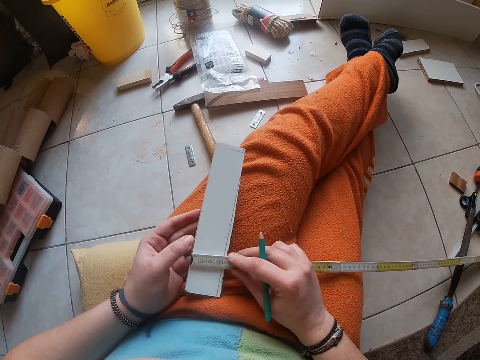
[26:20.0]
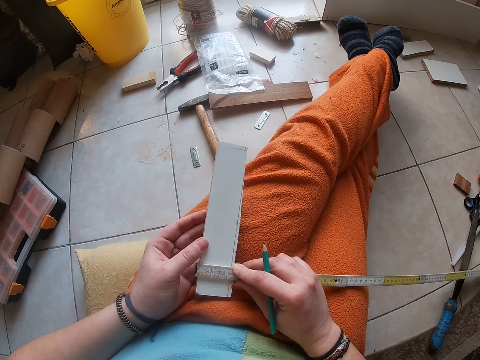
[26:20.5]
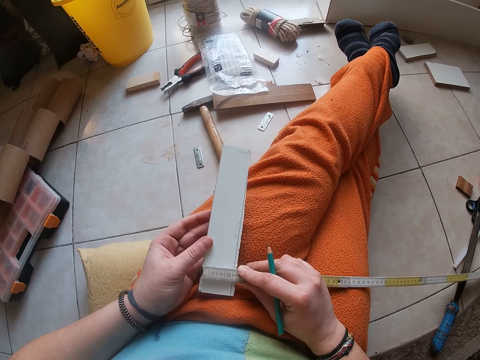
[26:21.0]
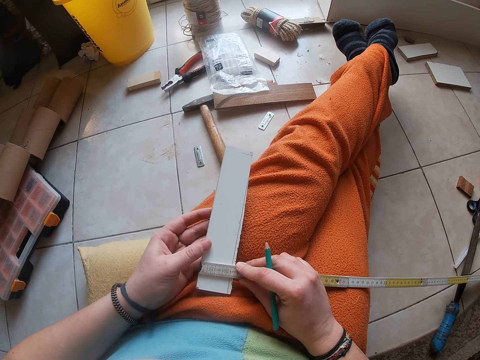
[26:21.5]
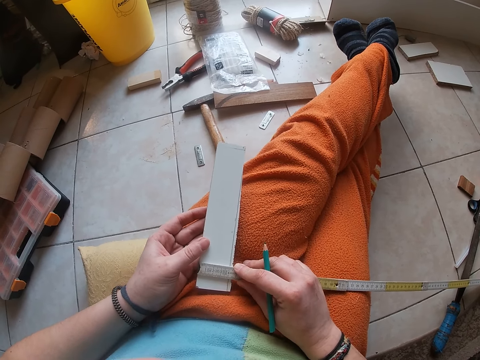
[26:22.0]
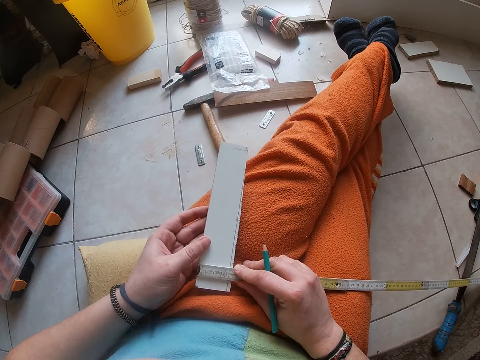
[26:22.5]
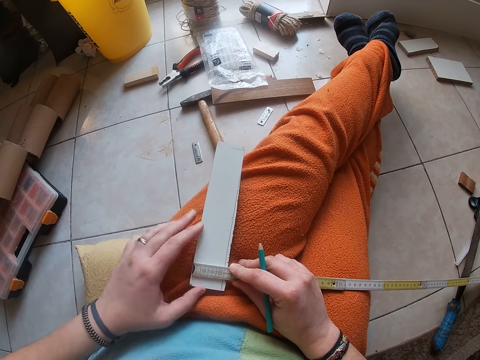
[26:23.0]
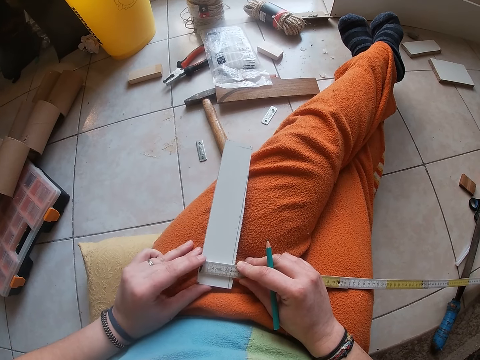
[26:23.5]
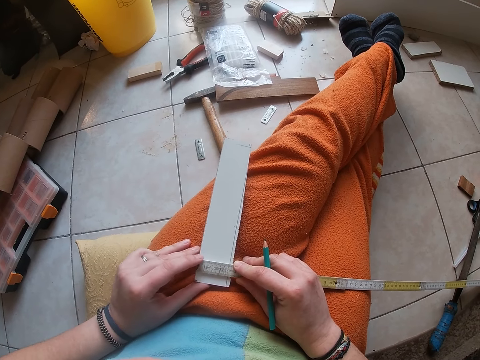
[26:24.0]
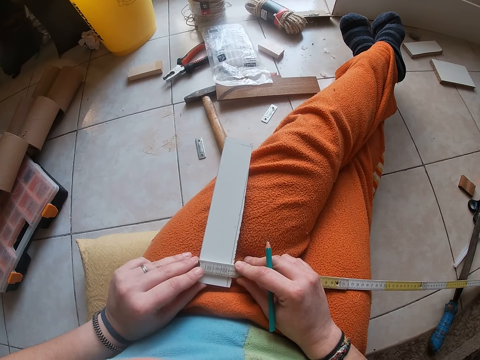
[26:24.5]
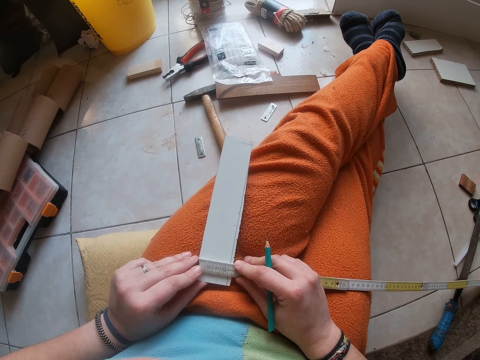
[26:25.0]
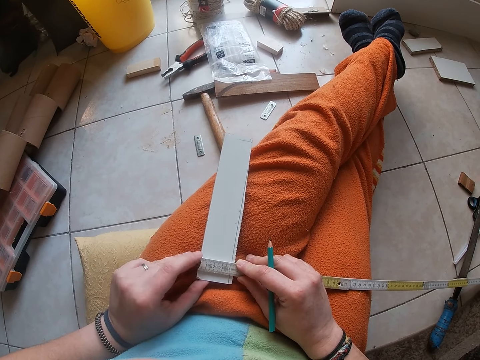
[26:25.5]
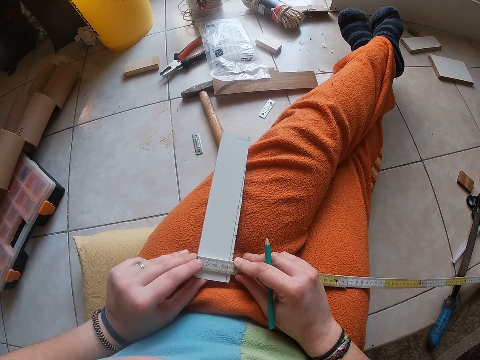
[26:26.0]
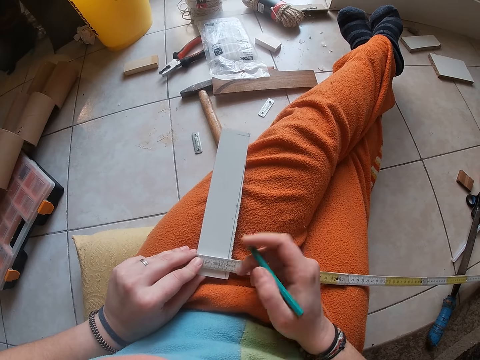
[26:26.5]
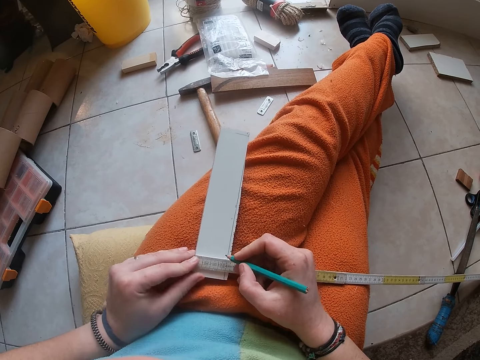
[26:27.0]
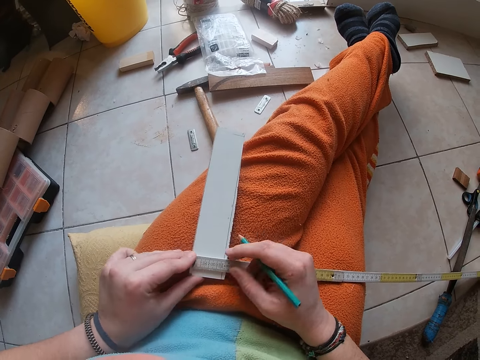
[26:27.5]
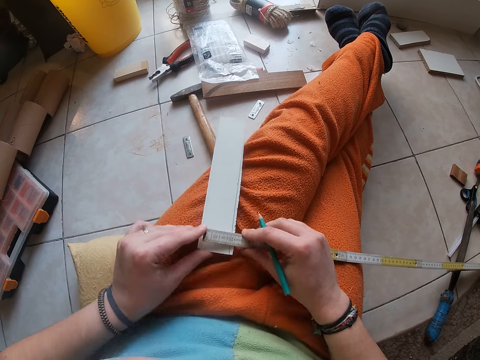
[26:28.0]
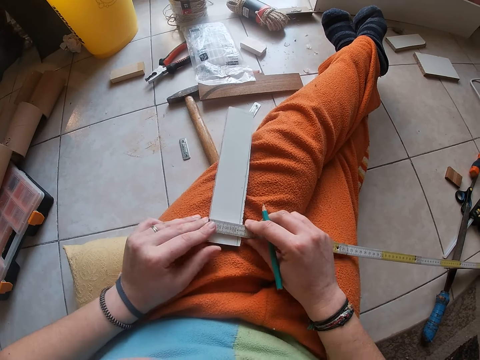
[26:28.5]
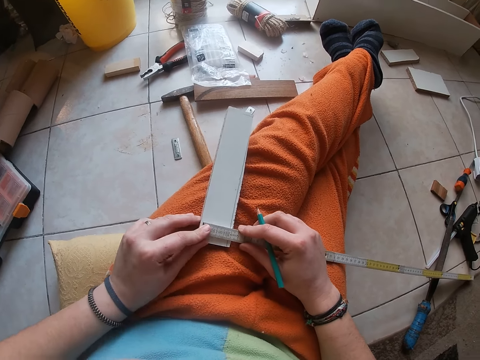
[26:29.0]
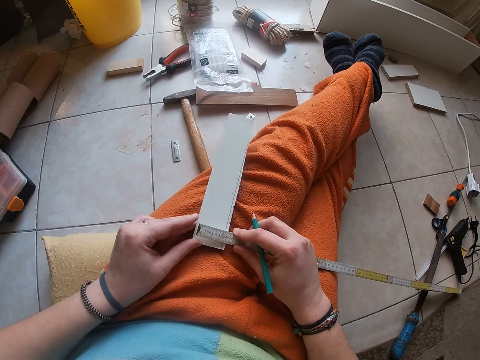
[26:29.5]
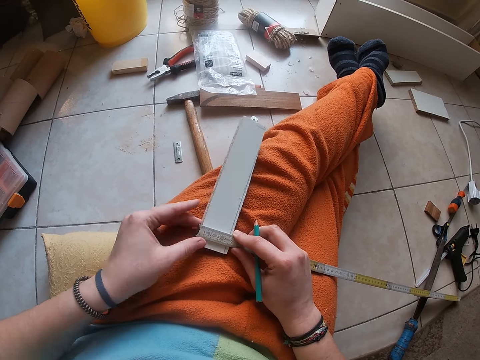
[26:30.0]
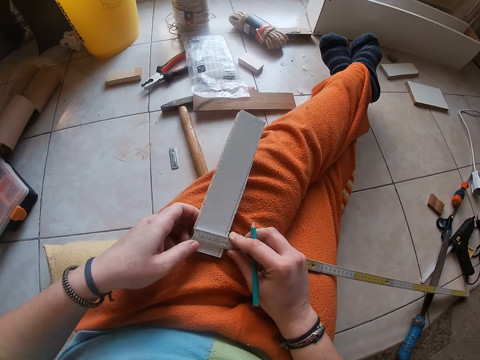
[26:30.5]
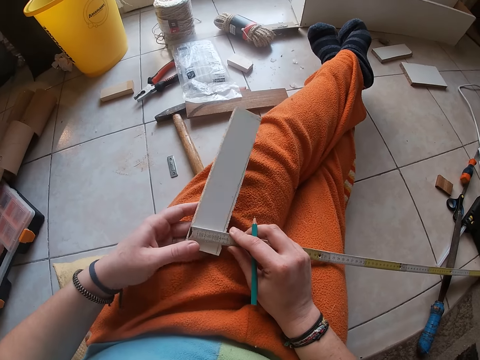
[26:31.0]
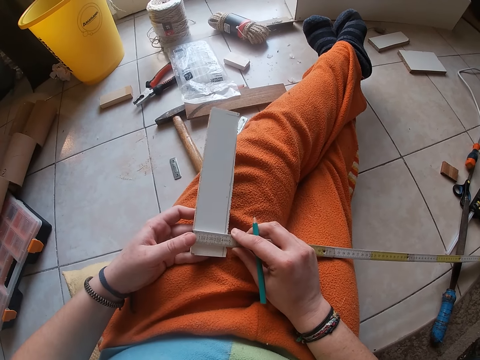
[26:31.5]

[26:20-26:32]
The camera wearer adjusts the folding rule on the plywood with his right hand. He holds the folding rule on the plywood with his left hand.

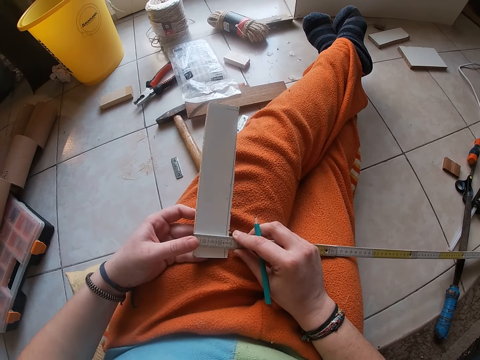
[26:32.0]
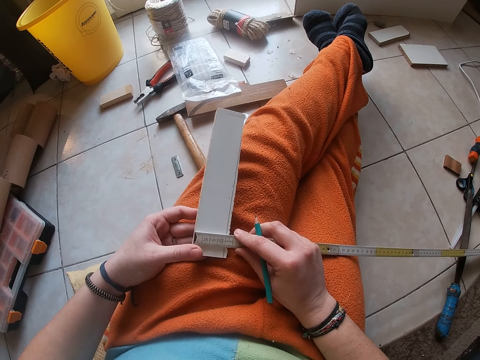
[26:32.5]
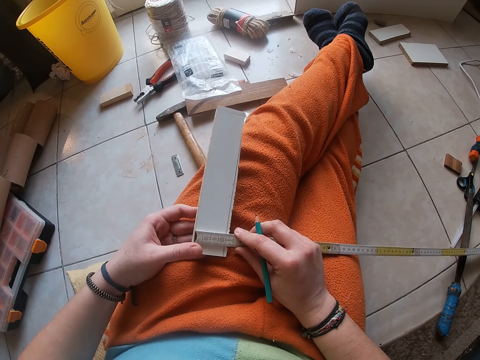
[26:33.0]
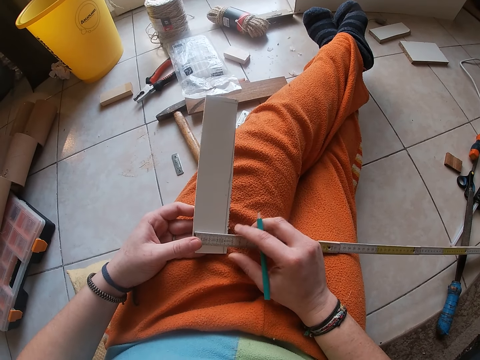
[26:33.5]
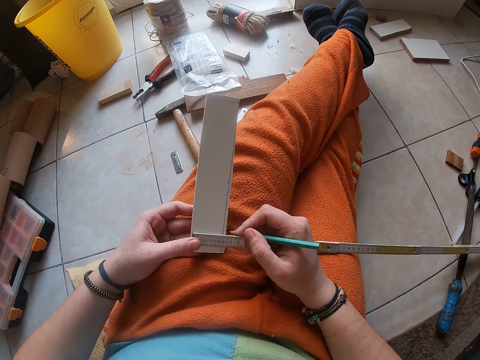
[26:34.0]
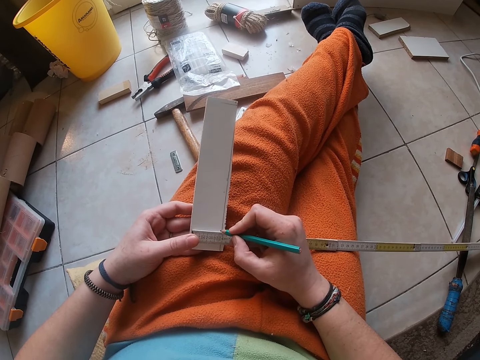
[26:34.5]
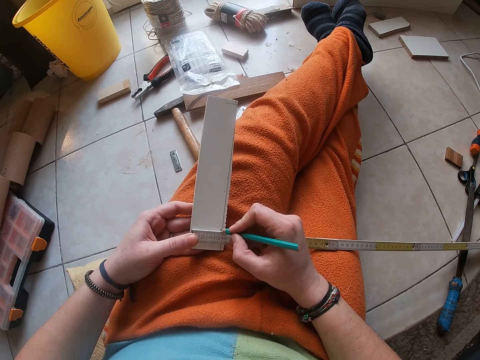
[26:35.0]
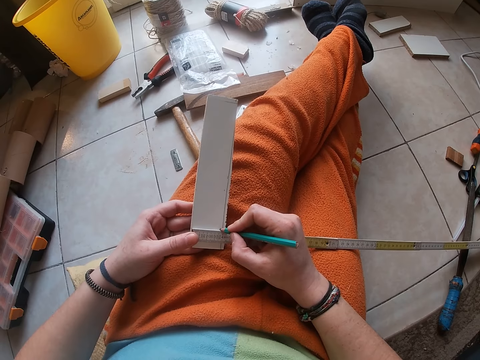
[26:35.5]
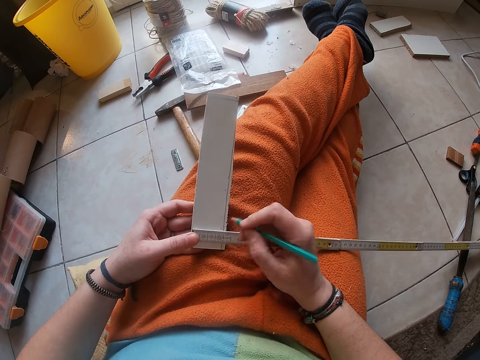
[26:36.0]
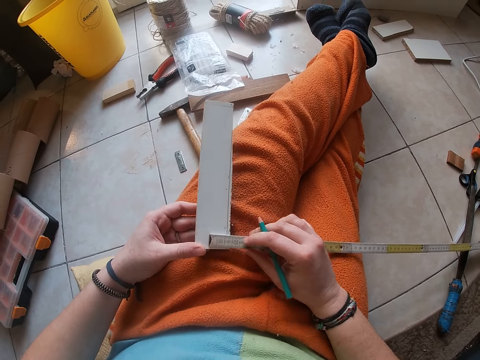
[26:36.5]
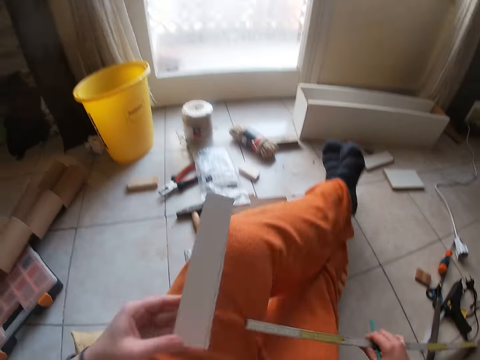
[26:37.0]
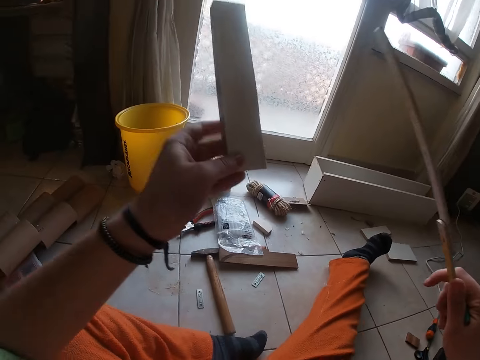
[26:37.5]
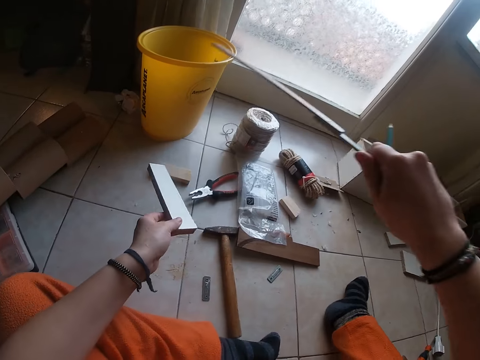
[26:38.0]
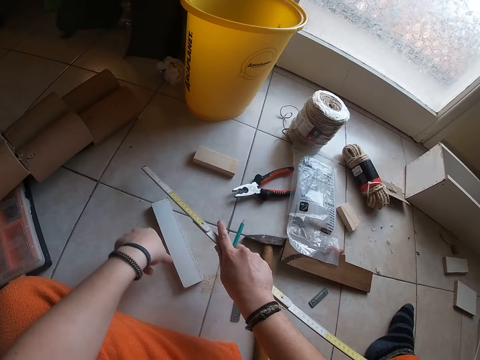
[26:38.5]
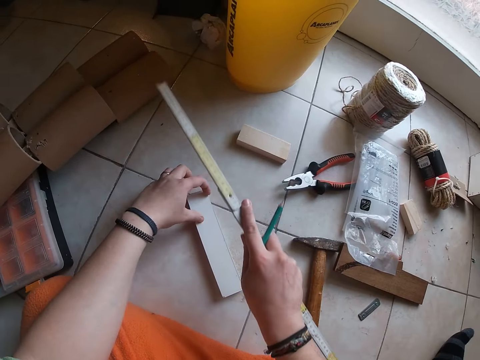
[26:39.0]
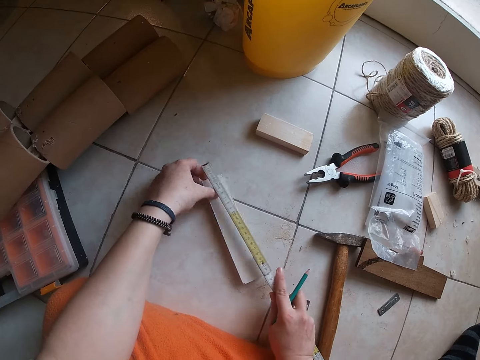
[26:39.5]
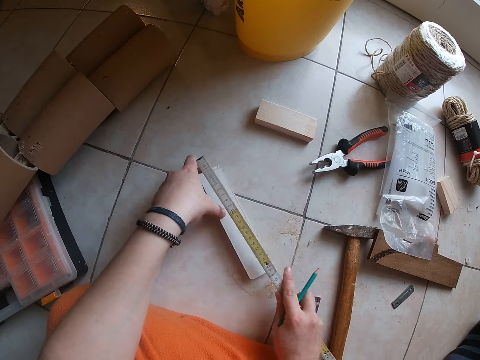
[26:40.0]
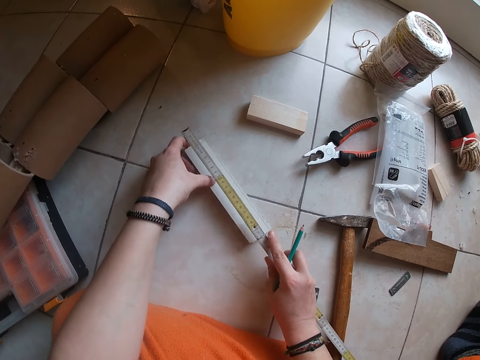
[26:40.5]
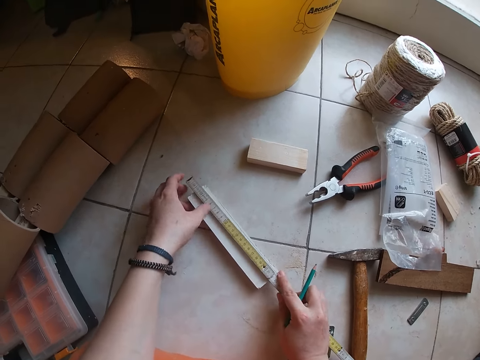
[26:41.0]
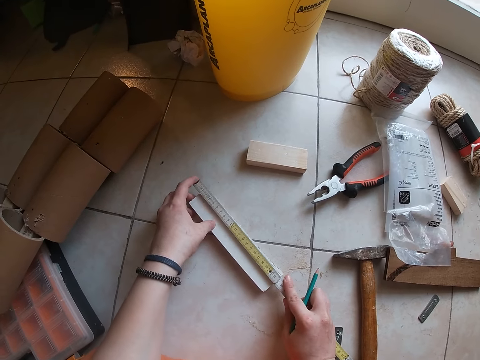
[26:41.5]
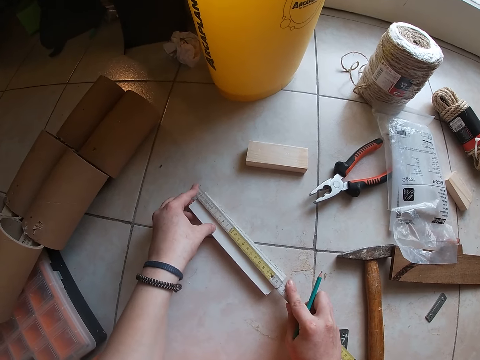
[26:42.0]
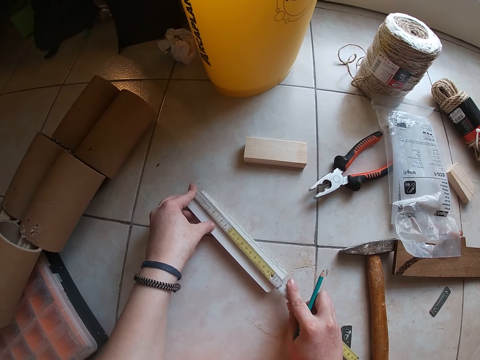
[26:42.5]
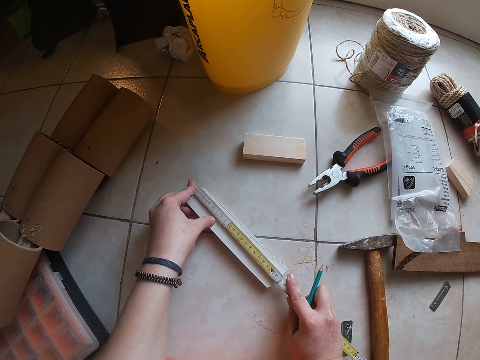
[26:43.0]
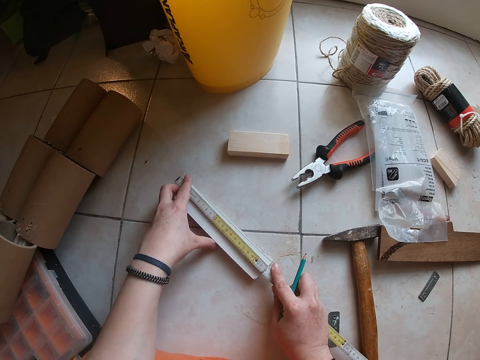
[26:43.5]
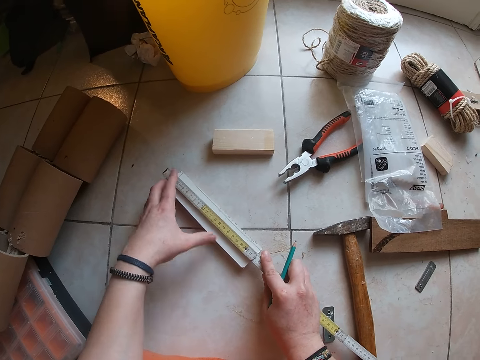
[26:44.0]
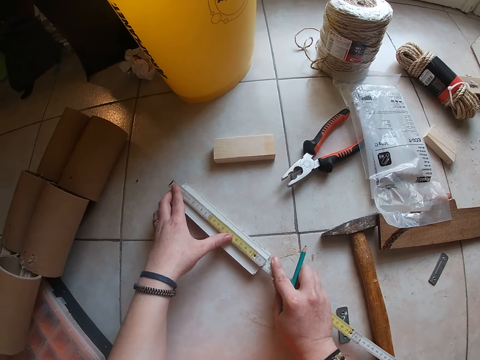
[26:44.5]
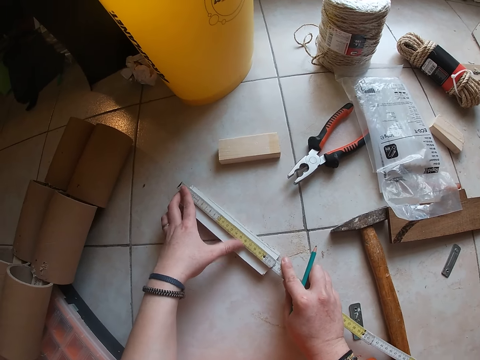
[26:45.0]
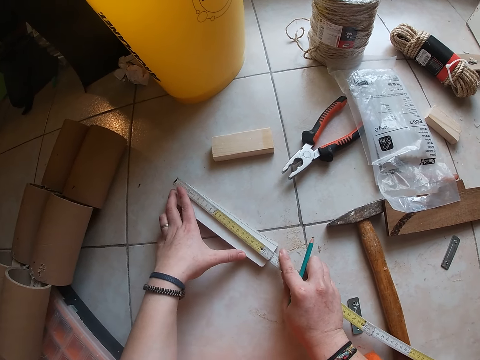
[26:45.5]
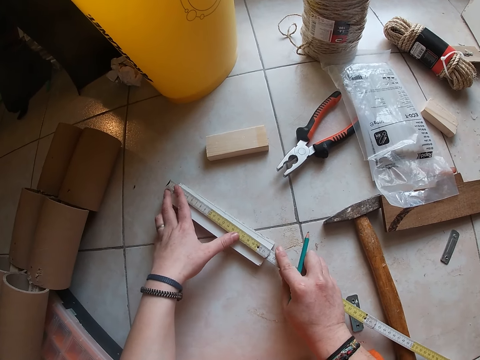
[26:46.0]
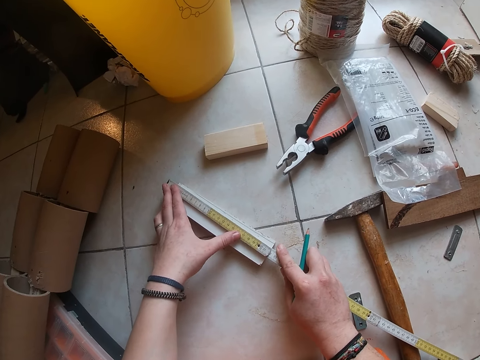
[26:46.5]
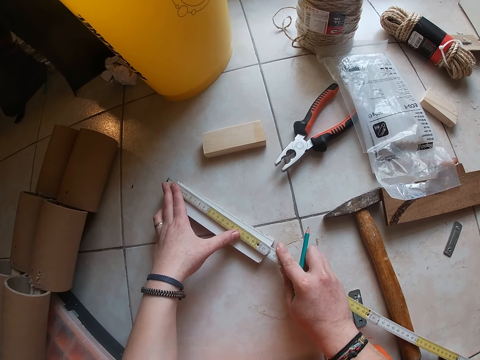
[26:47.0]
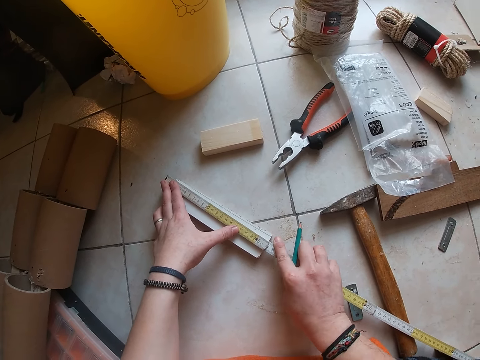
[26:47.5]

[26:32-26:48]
The camera wearer indicates a dot on the plywood with the pencil with his right hand. He picks up the folding rule with his right hand and picks up the plywood with his left hand. He drops the plywood on the floor with his left hand. He places the folding rule on the plywood with his right hand. He places the folding rule on the plywood with both hands.
